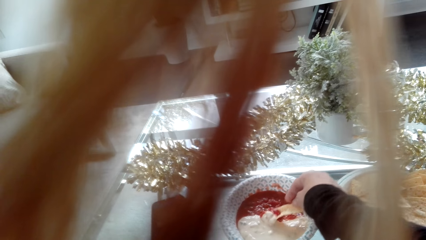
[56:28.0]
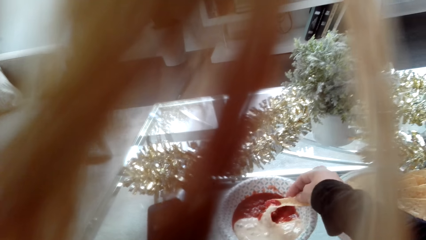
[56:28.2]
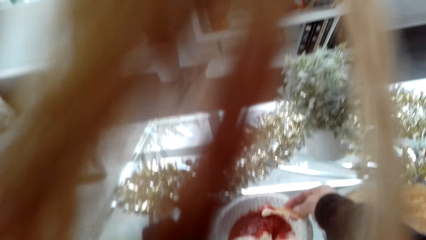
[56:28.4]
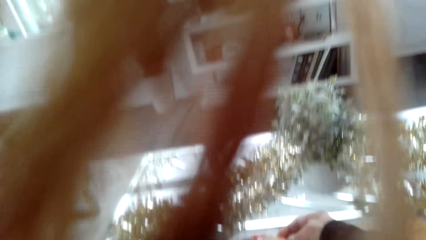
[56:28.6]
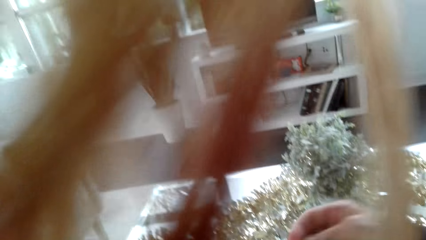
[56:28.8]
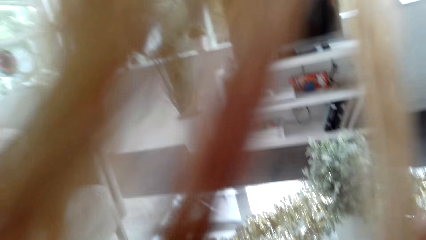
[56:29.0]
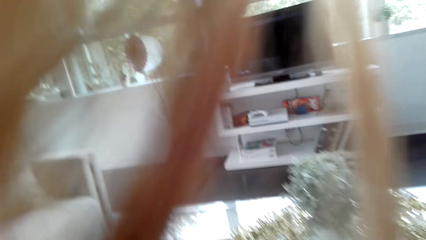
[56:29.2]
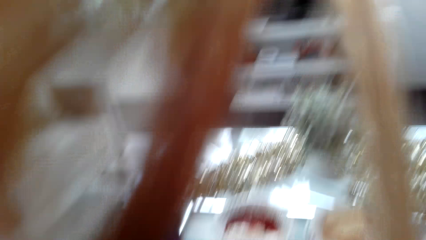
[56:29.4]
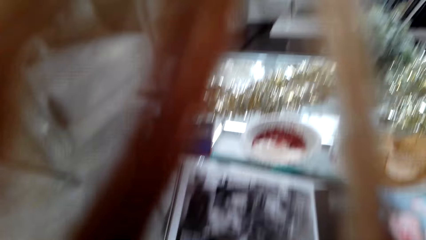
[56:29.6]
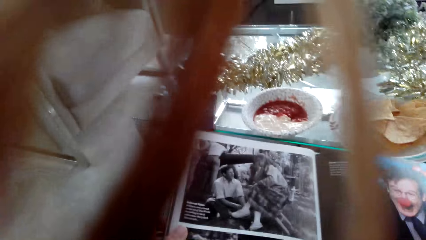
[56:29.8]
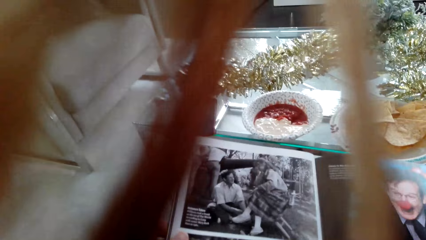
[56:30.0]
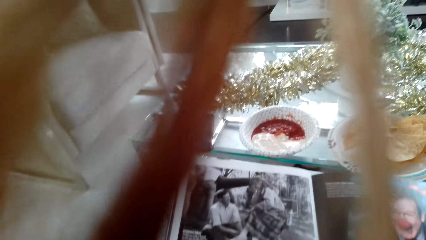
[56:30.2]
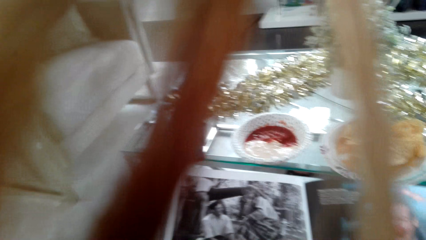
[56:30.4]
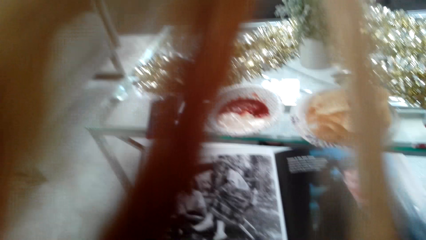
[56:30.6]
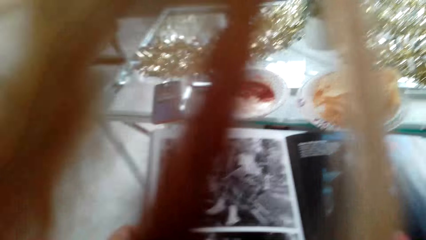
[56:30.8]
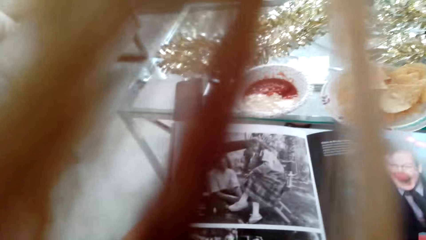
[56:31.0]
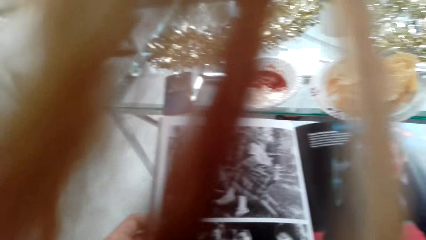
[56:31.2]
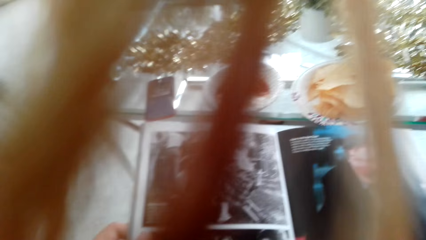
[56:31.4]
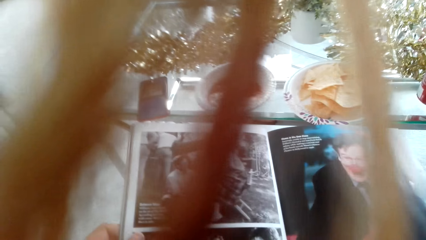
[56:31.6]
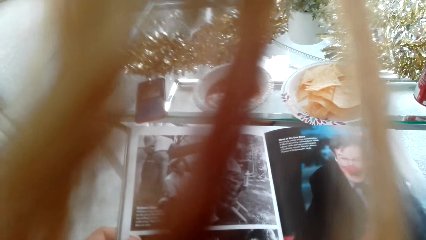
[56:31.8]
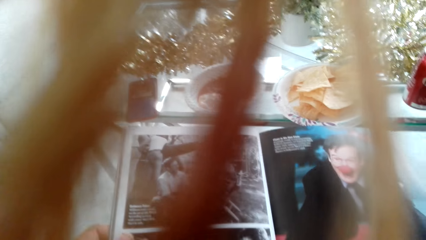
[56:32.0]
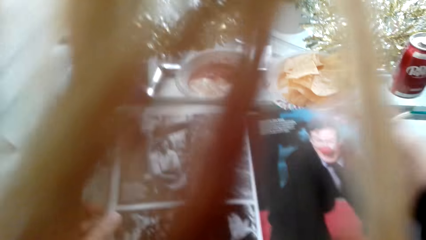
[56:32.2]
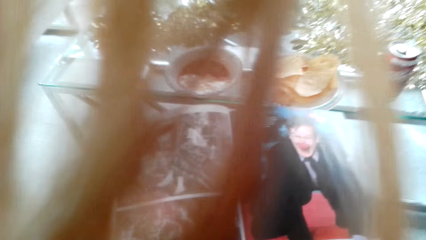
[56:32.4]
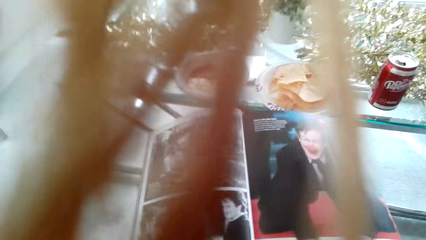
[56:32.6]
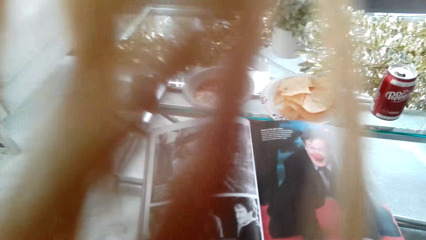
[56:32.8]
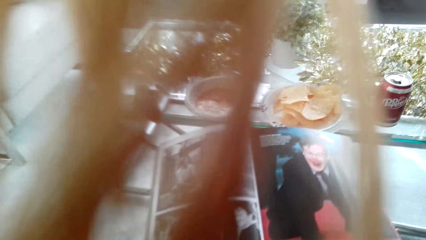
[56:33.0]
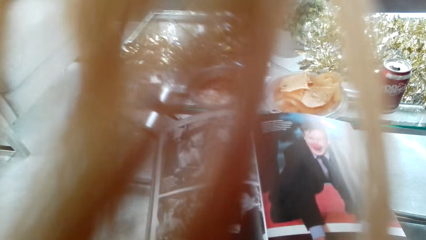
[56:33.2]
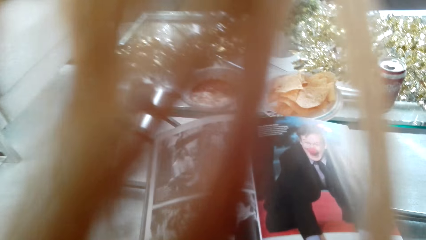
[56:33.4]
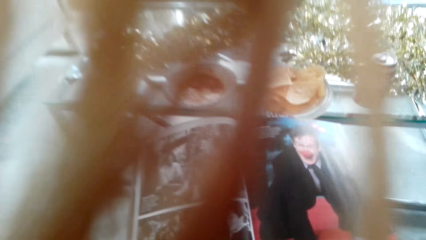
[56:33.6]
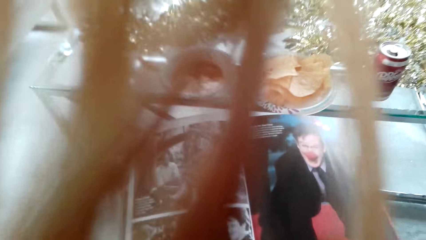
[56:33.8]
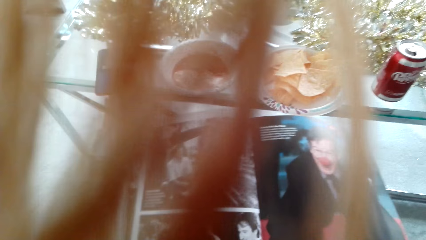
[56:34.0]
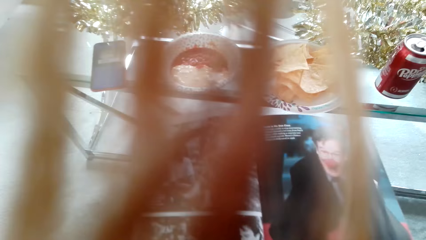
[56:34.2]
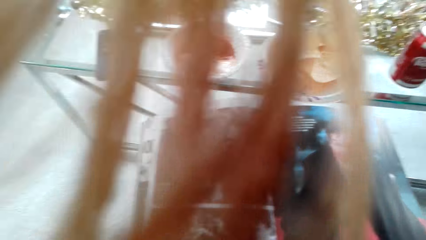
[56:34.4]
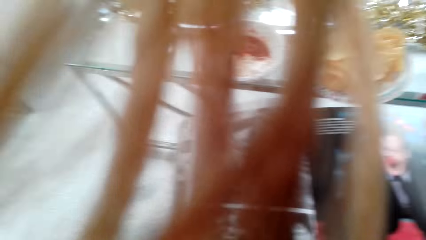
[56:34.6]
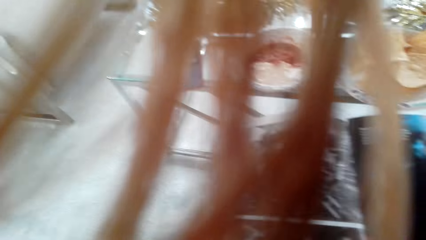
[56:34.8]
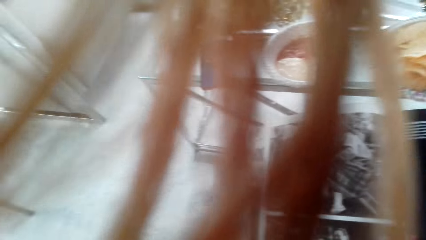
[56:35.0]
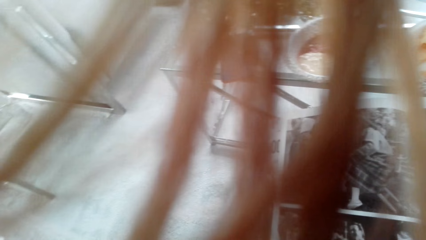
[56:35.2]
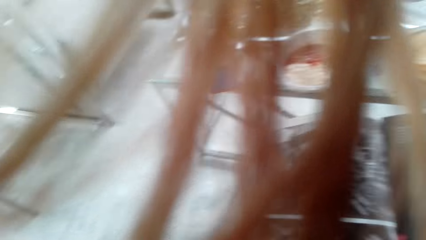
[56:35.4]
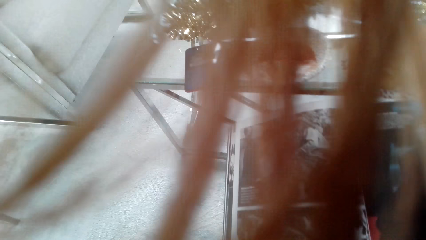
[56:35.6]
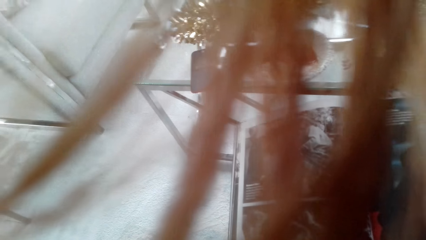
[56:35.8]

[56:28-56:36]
The camera wearer eats the nachos. They inspect a book.

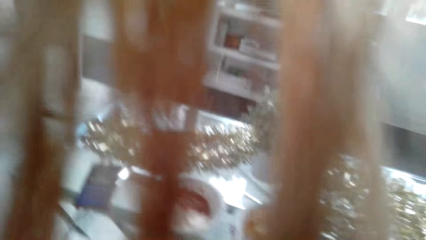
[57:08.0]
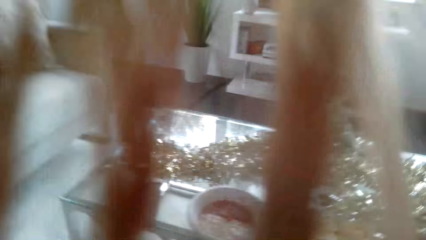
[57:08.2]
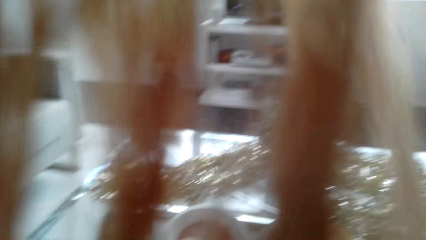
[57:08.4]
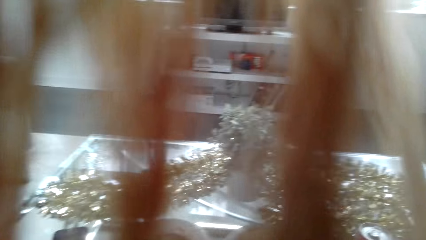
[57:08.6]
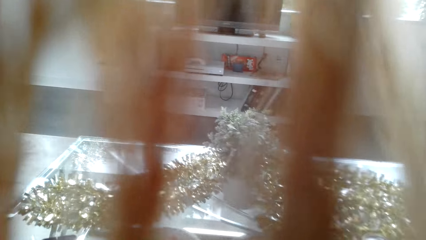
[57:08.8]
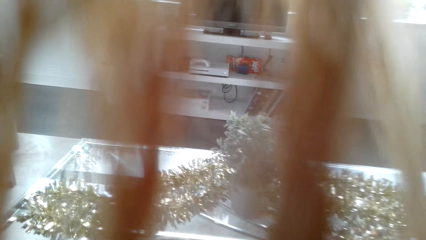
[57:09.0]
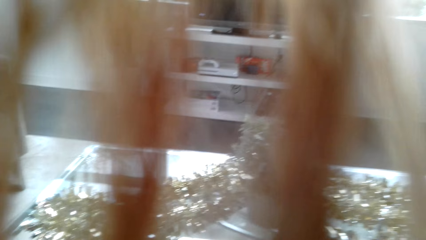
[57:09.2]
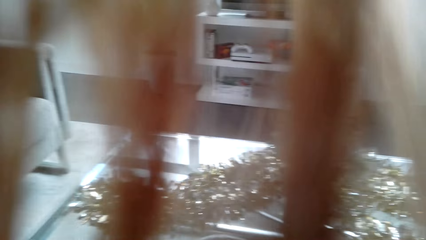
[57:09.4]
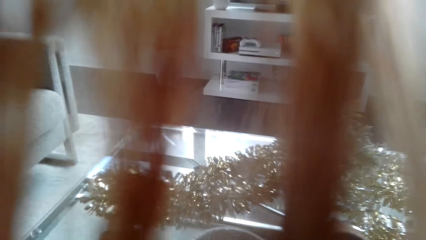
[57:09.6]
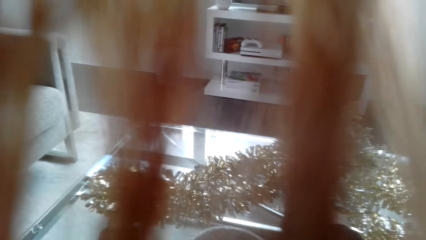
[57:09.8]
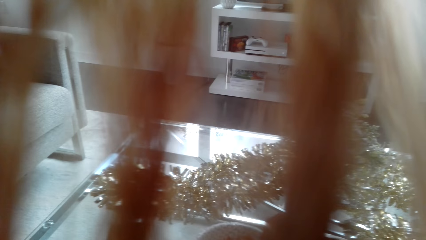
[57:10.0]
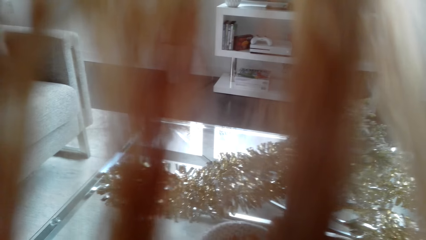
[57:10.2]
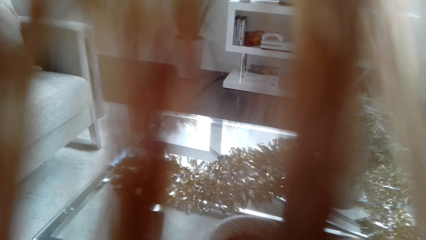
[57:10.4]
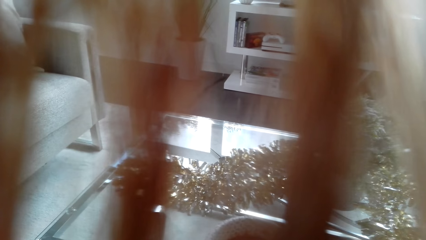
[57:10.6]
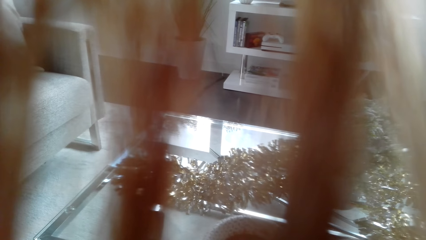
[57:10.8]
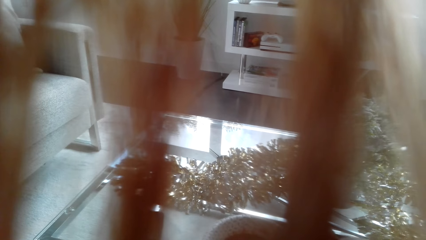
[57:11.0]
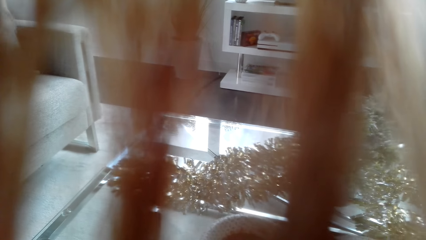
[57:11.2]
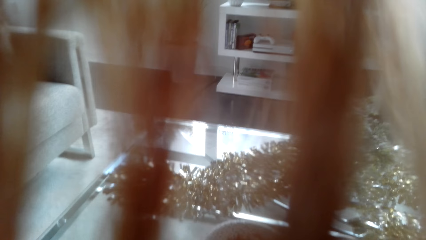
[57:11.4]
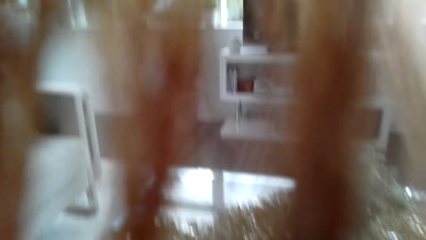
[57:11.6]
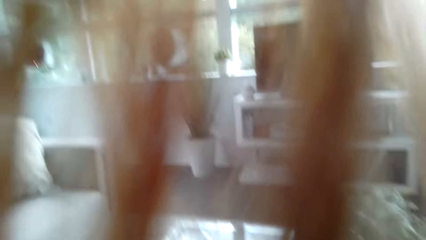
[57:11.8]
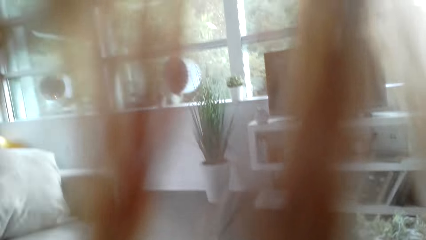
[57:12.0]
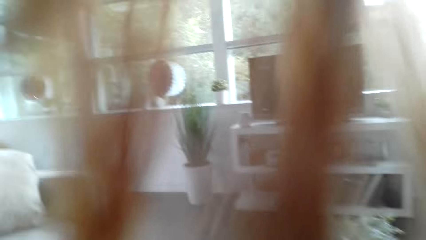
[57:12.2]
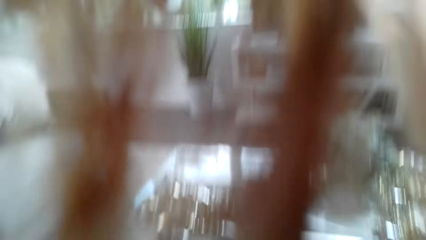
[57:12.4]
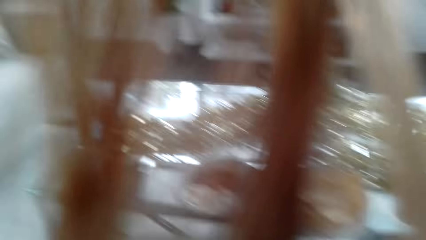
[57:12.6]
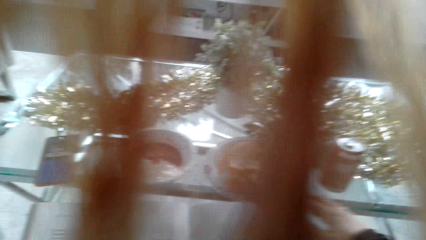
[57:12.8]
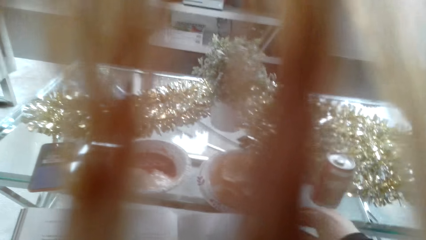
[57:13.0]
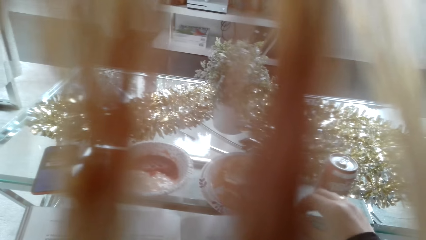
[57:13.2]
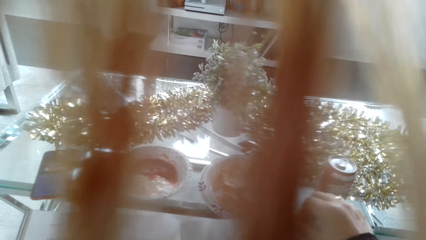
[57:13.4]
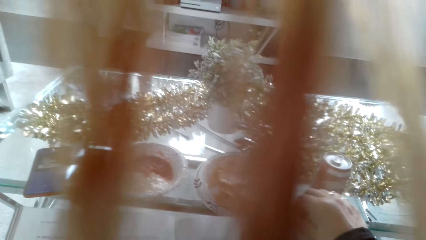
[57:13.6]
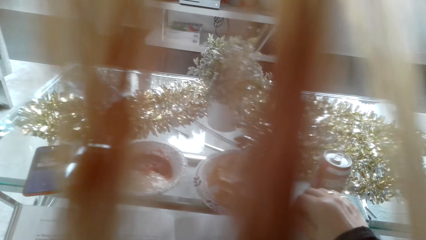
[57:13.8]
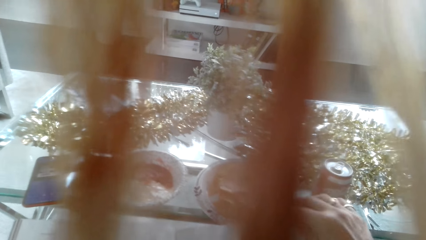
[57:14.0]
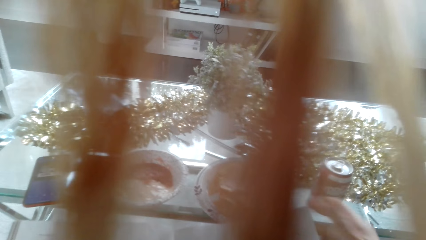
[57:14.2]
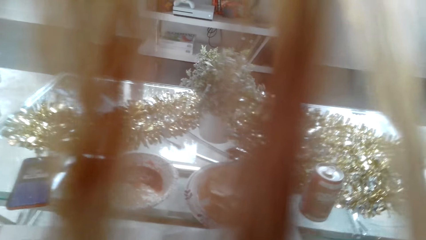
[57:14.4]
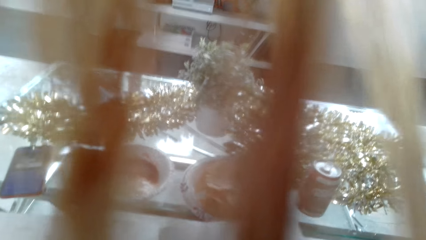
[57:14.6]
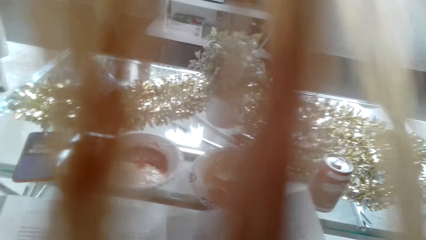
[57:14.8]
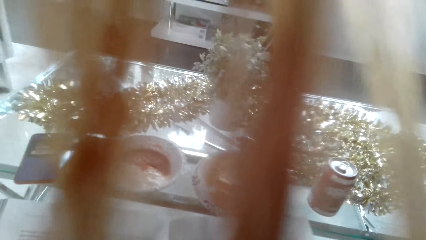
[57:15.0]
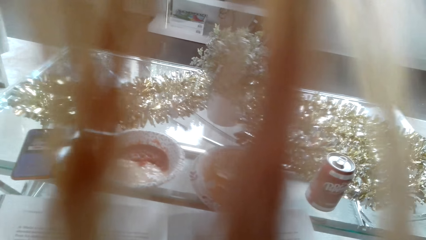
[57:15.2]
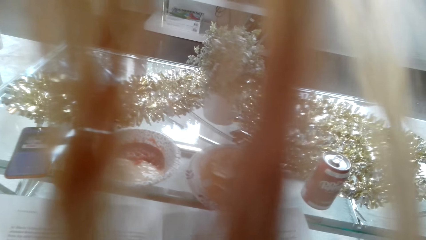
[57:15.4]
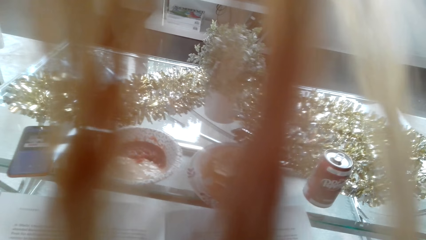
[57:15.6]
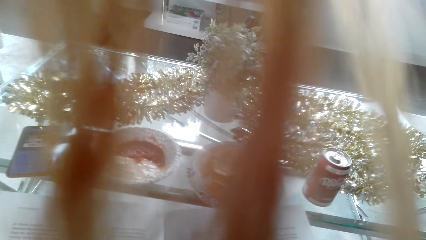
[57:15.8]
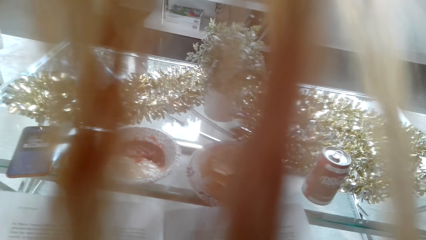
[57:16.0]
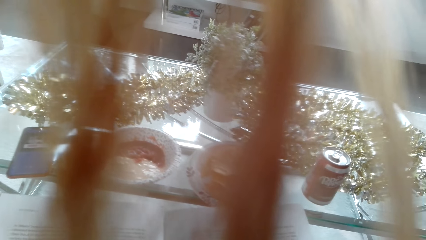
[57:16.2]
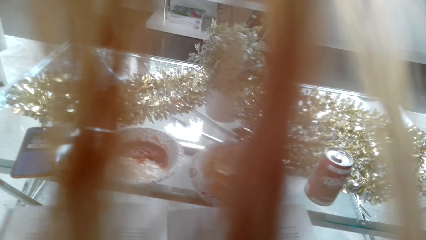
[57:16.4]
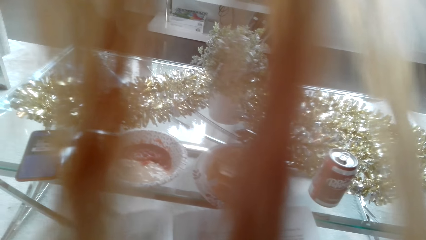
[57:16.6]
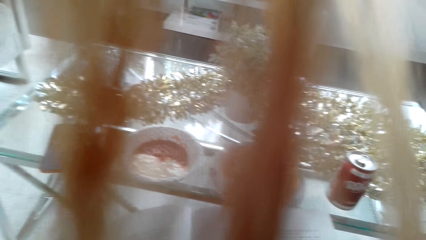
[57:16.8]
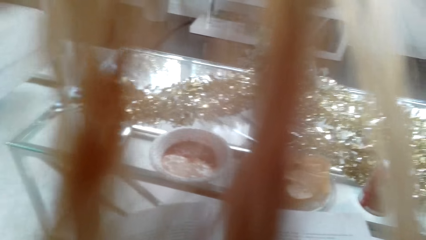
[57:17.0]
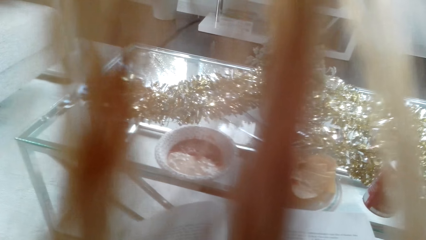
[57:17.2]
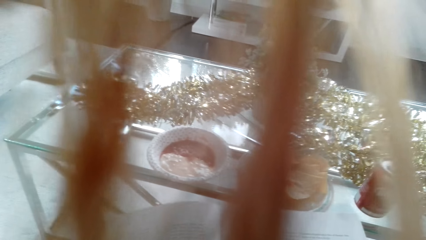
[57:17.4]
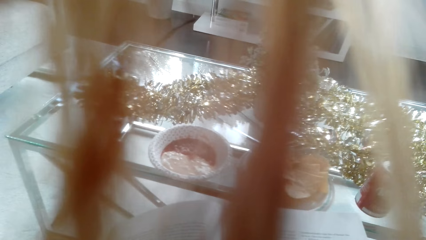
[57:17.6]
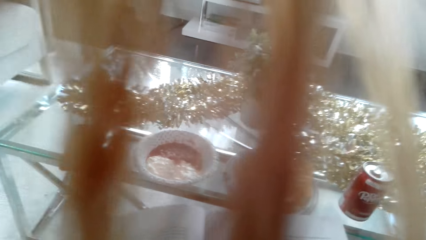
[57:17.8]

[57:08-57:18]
The camera wearer stares at the table. They inspect a book.
